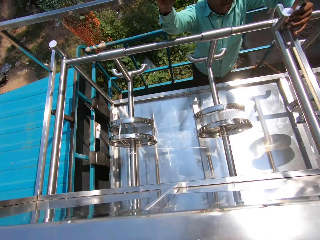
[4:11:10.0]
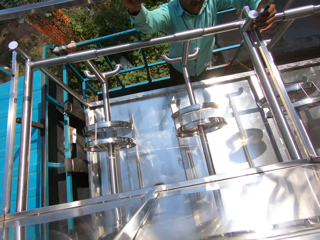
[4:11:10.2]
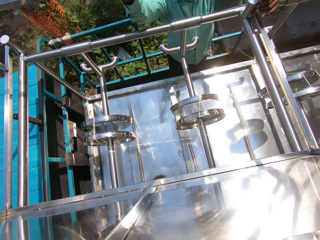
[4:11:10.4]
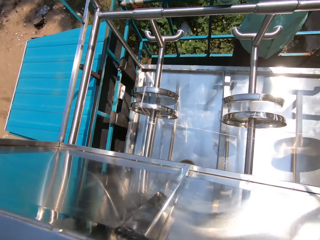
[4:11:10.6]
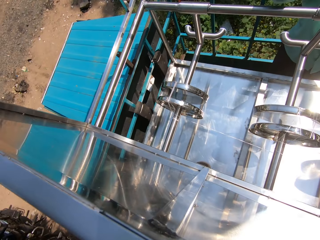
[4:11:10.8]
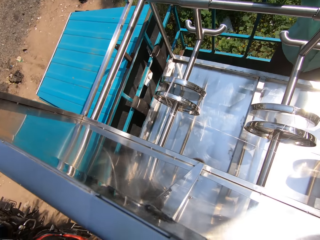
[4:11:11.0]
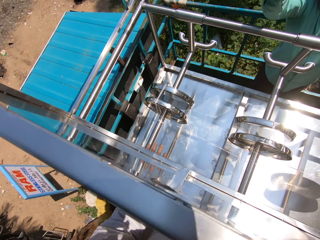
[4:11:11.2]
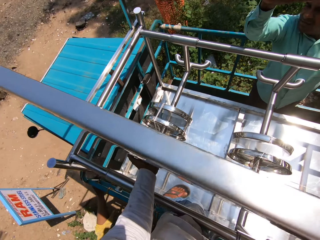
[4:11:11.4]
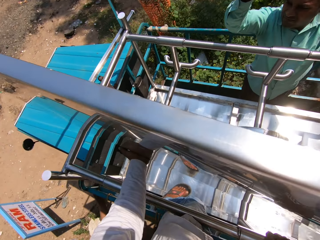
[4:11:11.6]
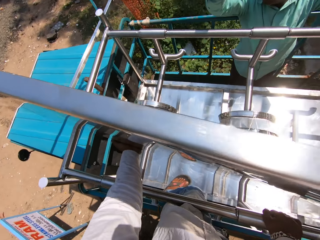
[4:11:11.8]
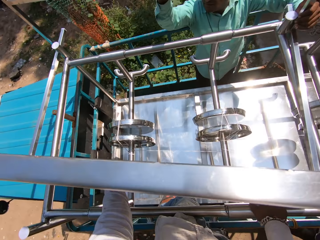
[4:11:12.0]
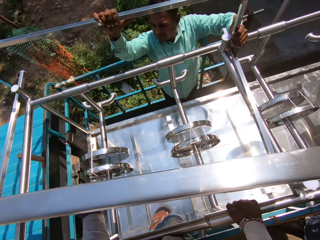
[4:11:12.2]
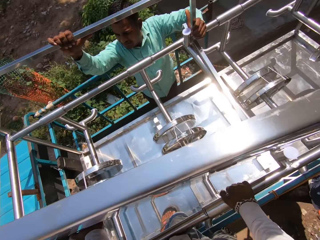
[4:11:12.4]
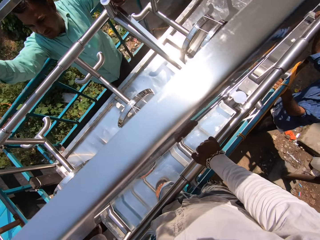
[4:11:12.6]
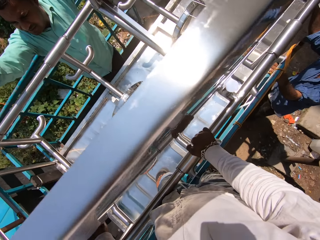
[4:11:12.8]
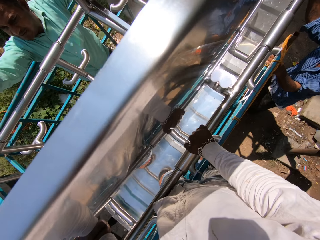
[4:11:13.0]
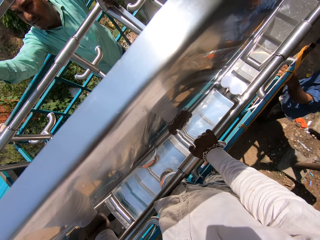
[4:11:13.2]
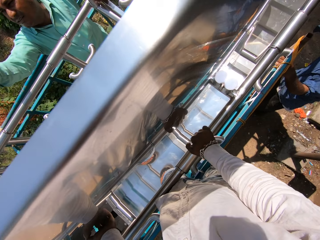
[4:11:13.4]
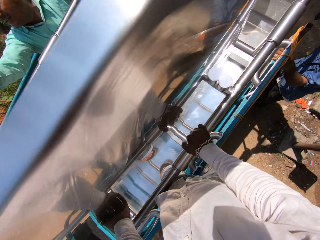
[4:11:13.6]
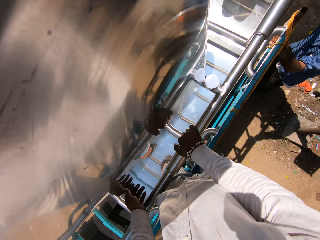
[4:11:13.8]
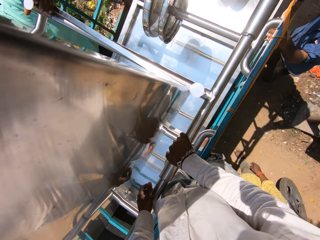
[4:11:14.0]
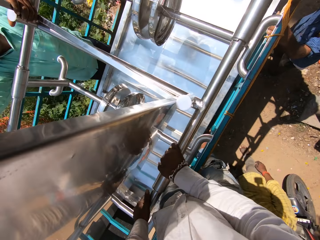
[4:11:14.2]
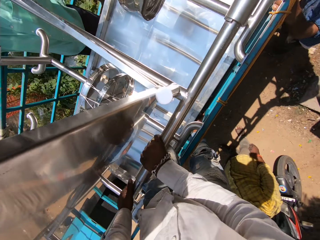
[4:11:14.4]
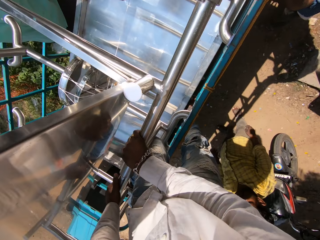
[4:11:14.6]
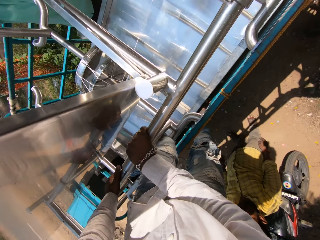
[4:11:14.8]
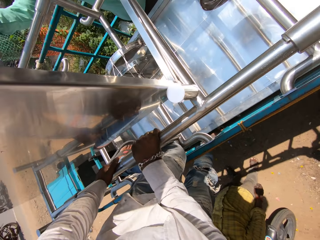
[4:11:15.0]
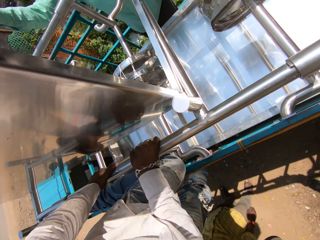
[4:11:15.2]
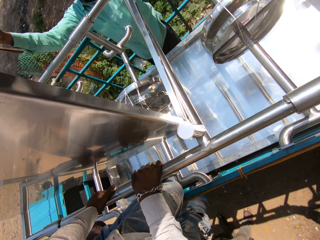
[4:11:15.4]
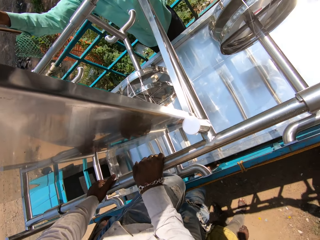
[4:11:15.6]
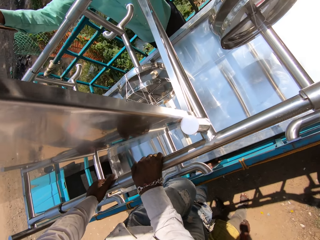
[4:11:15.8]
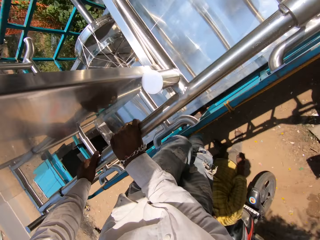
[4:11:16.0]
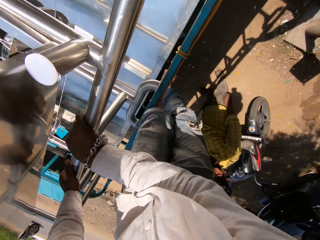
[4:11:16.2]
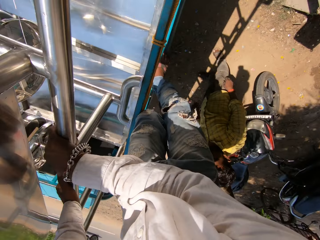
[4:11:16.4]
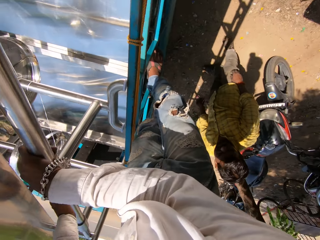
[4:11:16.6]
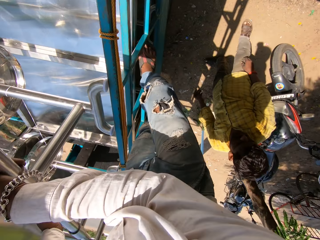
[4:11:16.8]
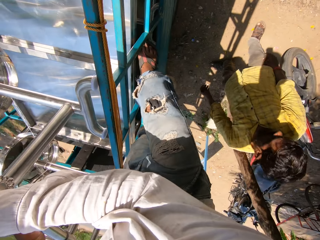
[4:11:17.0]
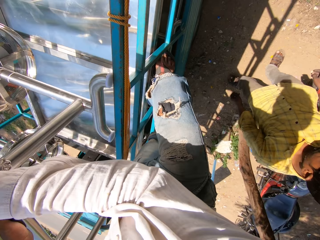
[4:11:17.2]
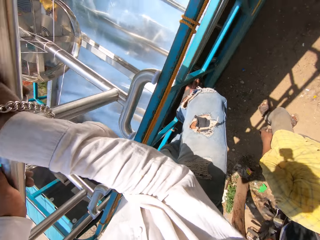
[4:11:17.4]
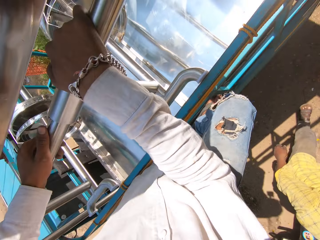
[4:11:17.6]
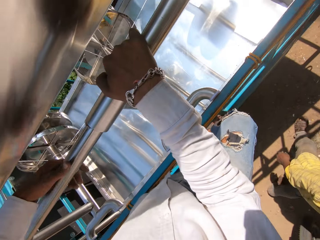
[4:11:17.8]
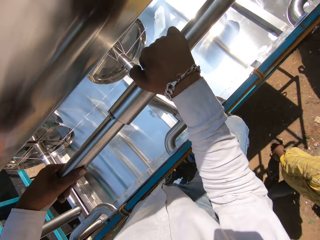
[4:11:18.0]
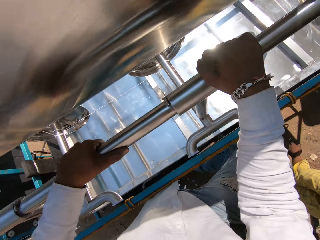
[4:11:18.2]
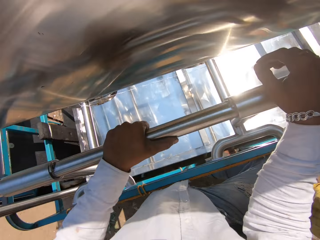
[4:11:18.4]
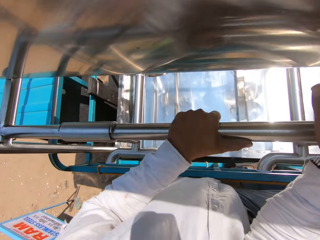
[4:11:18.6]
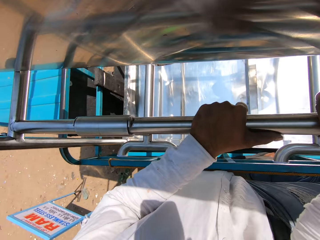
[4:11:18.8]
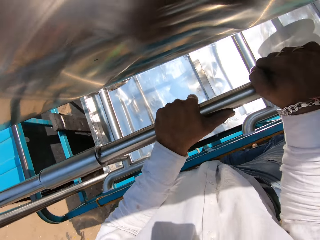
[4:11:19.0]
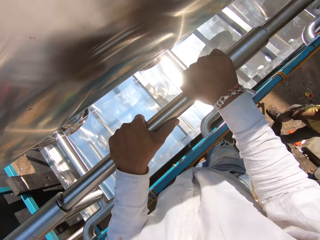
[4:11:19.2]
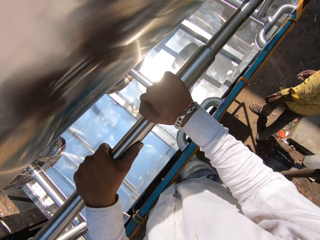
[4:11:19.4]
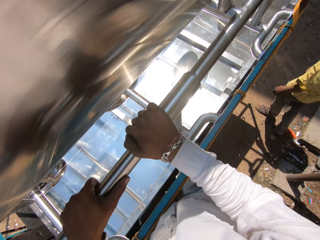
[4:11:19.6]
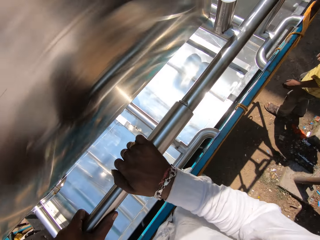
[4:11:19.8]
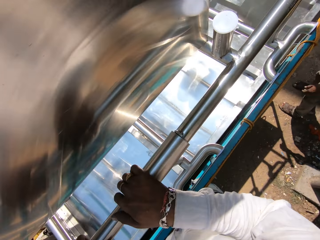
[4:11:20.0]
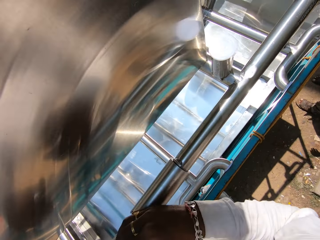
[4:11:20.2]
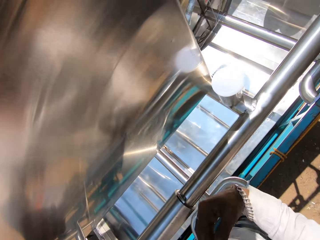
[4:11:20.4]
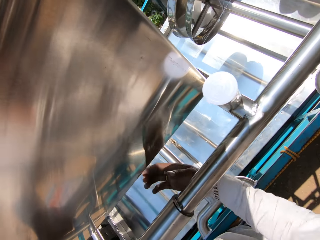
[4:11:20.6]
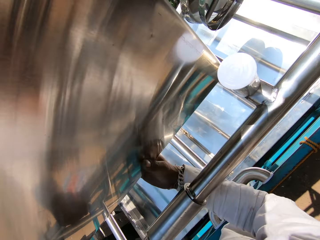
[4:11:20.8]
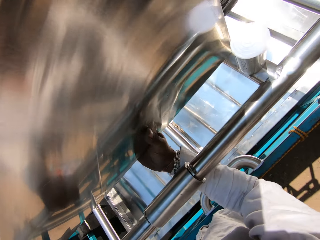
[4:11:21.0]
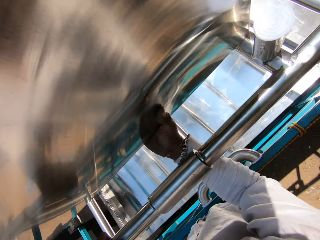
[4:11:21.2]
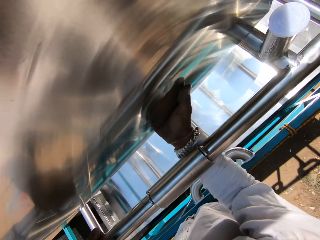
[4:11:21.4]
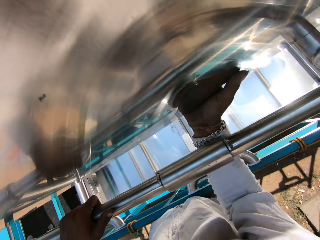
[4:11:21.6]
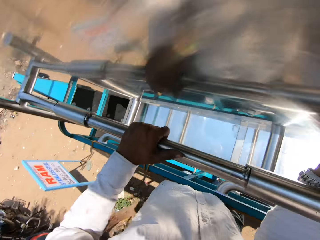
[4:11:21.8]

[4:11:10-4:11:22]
The camera wearer talks to a man. The man talks to the camera wearer. The camera wearer looks around. They look around again. They talk to the man. They look around.

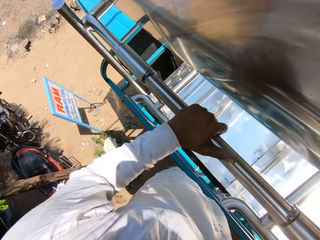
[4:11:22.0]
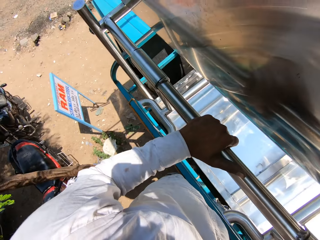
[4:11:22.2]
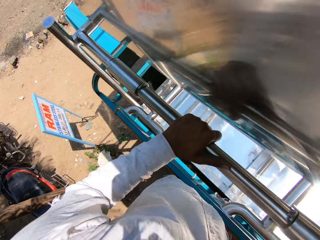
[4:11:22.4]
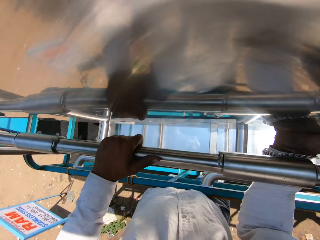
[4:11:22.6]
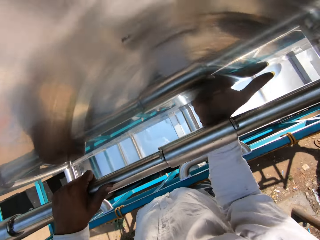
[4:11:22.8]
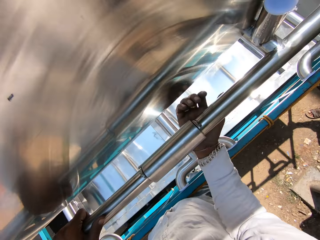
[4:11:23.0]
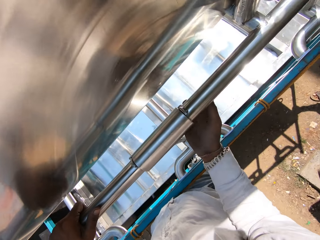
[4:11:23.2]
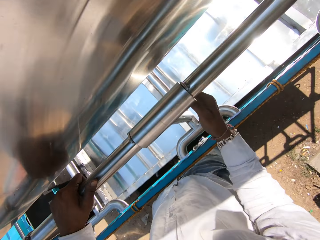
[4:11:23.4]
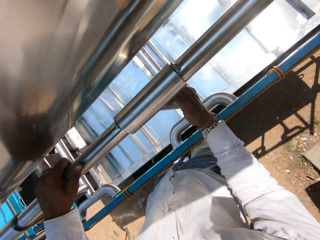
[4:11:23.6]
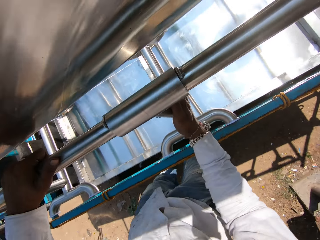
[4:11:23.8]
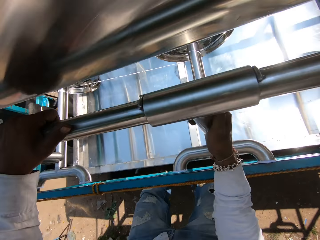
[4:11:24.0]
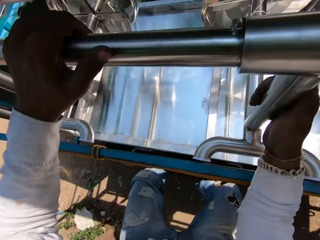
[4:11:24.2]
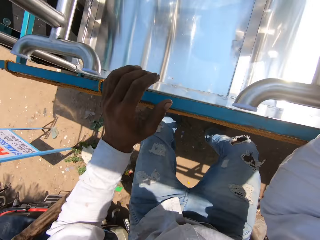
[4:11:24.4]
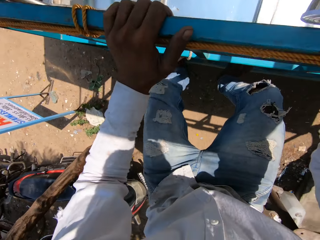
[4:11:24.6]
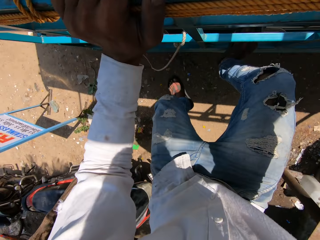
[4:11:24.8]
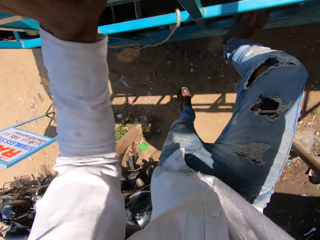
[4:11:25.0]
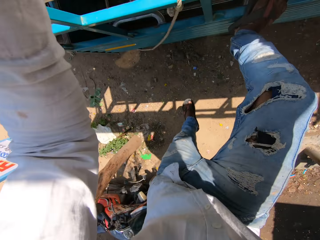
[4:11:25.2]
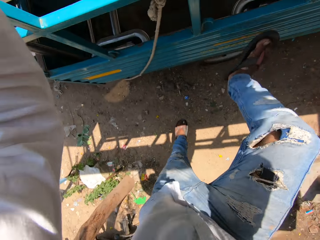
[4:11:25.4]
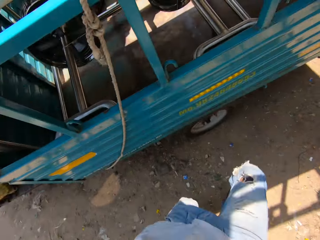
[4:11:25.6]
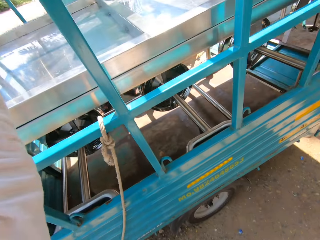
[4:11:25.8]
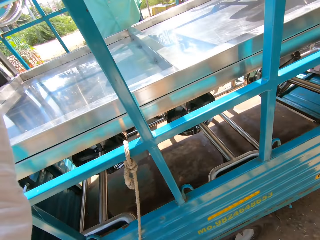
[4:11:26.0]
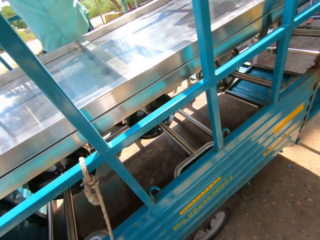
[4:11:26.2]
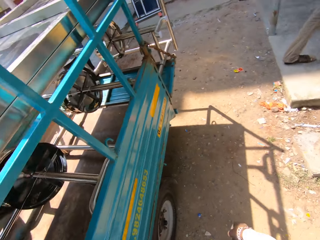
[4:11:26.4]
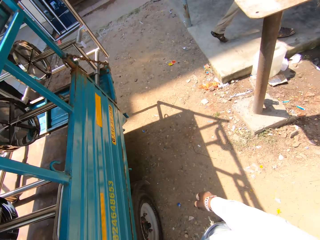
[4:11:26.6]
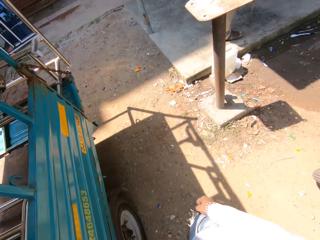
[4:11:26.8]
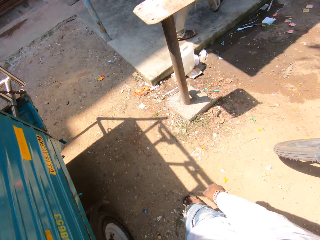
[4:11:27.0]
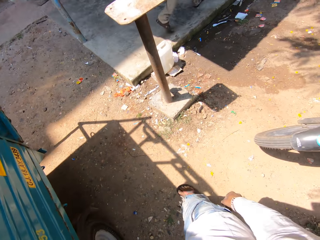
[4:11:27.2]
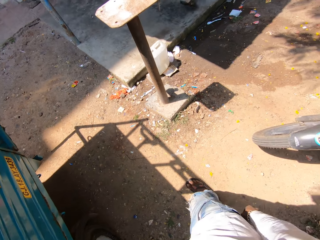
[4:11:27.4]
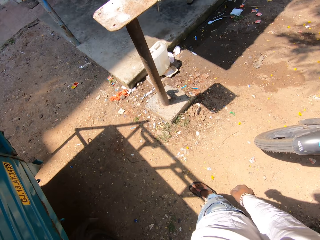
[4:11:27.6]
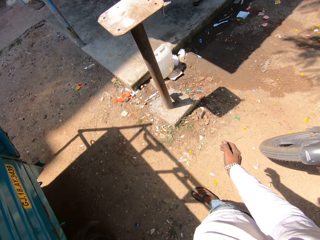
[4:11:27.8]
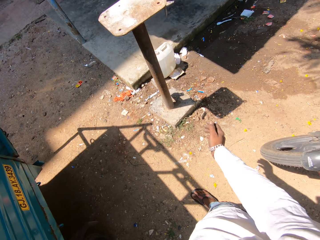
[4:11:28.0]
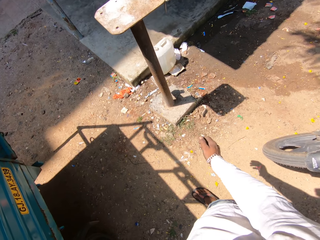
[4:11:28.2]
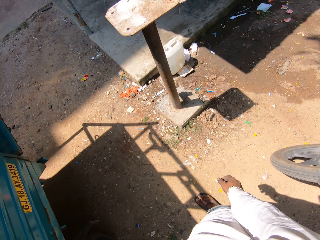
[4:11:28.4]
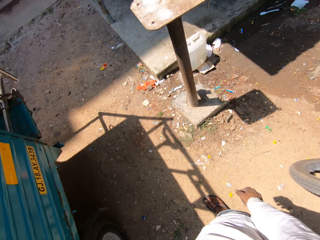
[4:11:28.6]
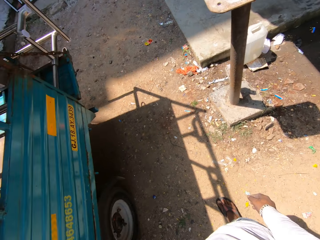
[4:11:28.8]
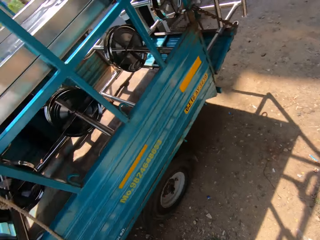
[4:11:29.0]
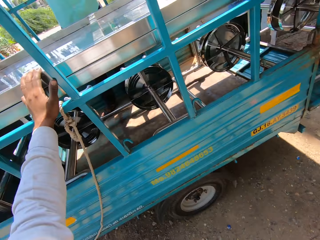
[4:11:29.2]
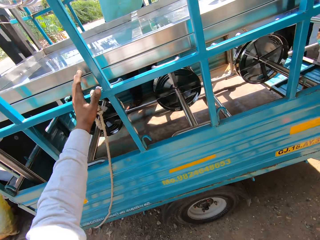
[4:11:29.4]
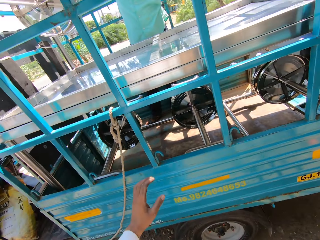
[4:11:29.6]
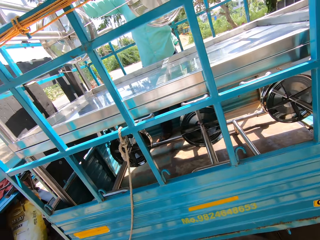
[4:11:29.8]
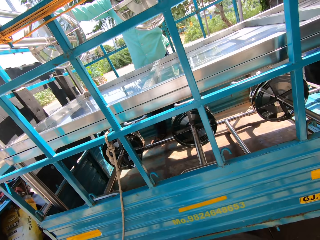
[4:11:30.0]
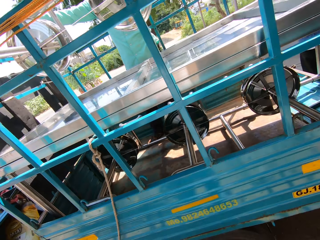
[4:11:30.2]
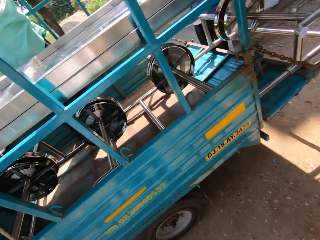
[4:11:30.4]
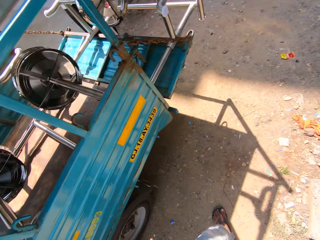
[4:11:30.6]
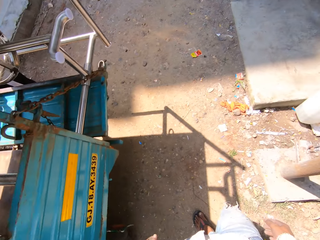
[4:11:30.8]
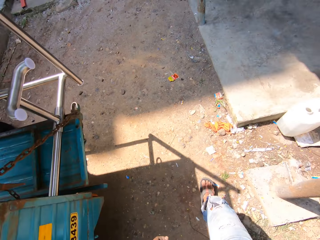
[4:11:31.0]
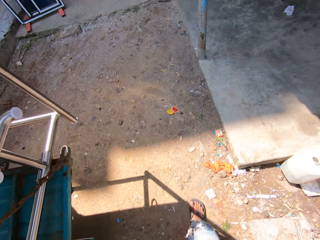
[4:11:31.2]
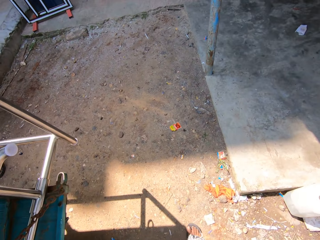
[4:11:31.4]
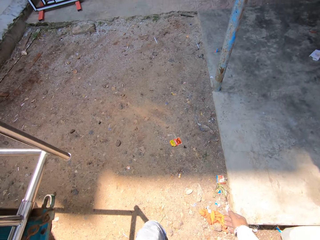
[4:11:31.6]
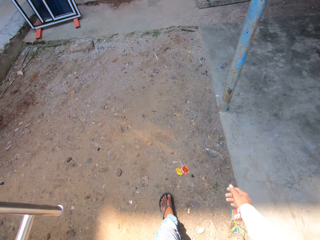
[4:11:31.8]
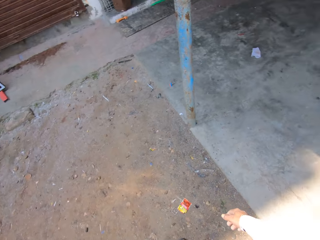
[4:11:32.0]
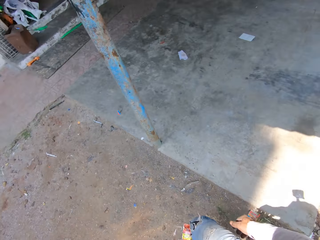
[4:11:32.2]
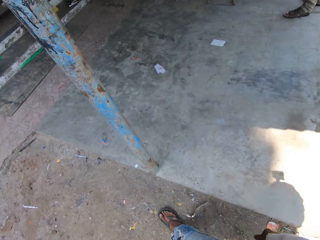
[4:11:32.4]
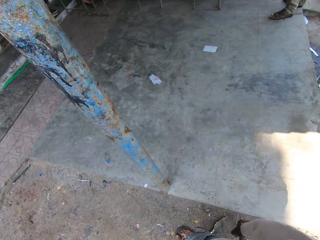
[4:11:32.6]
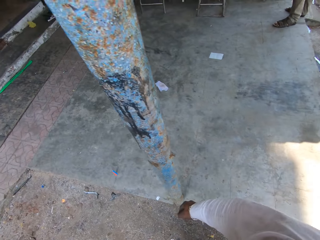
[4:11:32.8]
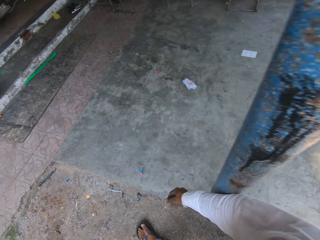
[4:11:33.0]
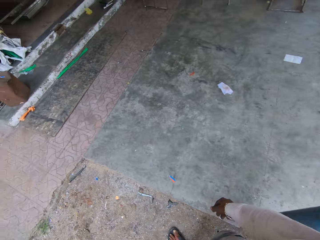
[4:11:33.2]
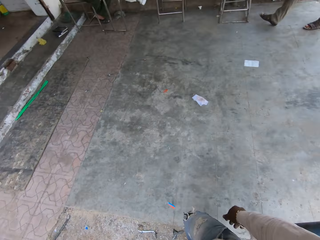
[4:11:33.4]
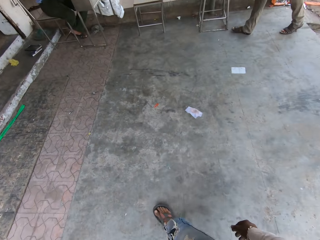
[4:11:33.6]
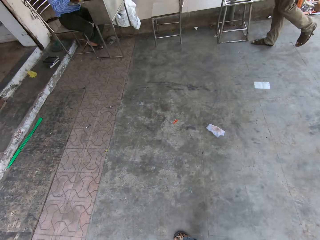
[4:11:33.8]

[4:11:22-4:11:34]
The camera wearer descends the car. They talk to a man and look around. They look around again. They walk away on the ground.
